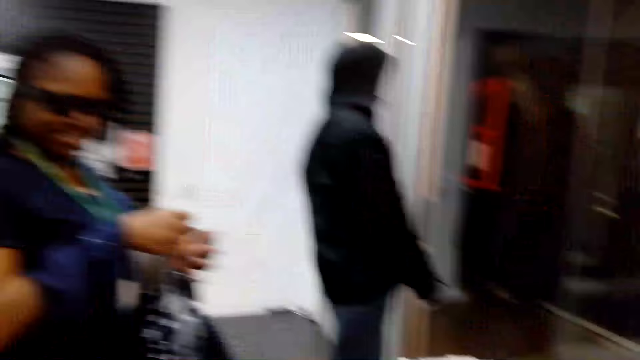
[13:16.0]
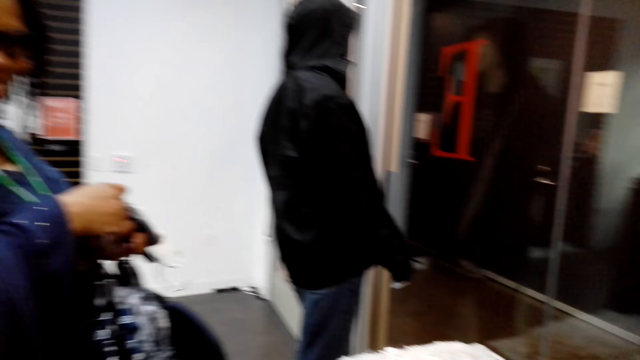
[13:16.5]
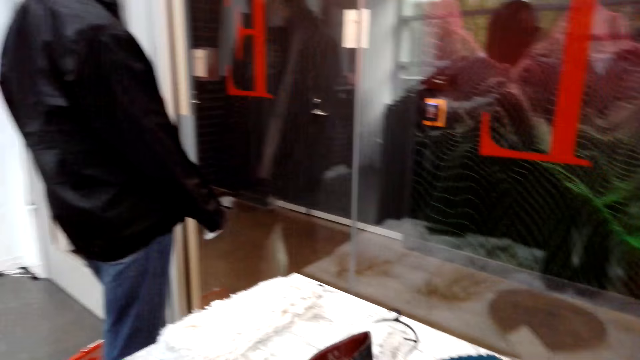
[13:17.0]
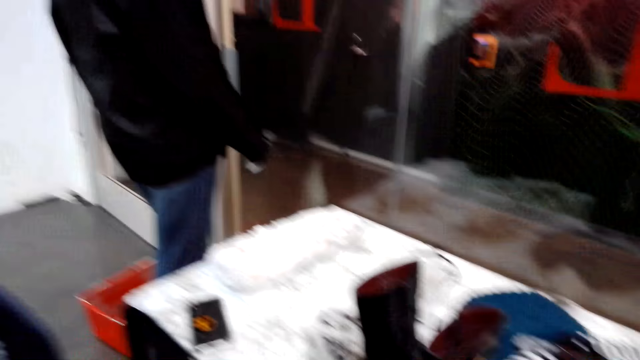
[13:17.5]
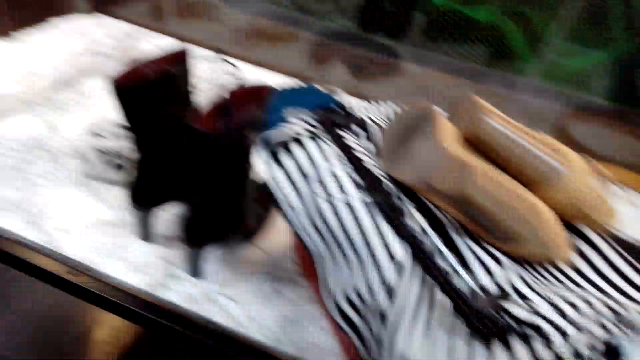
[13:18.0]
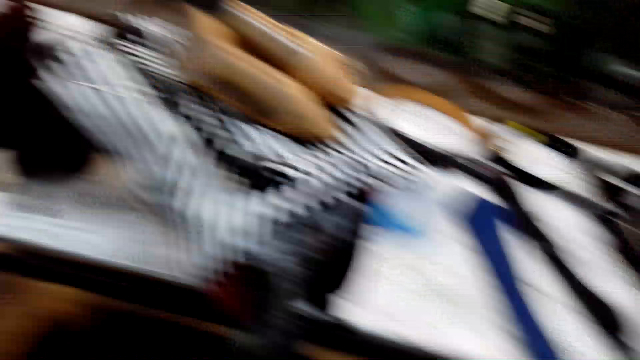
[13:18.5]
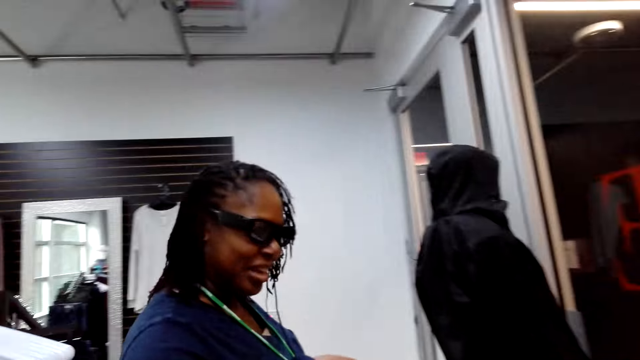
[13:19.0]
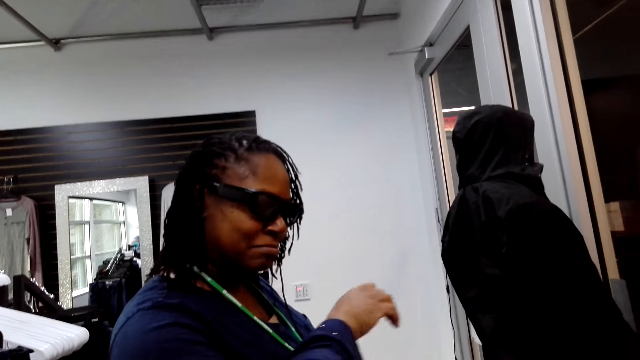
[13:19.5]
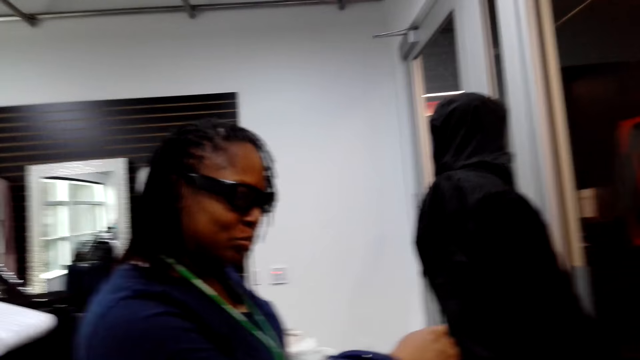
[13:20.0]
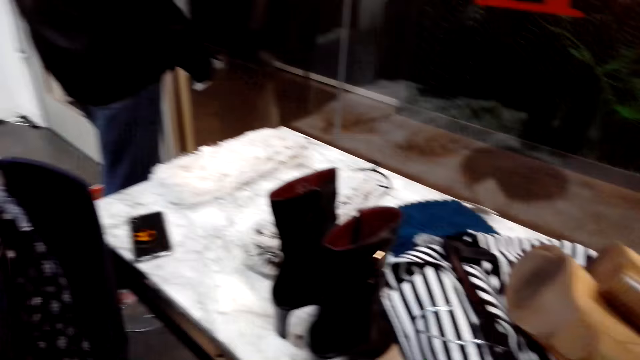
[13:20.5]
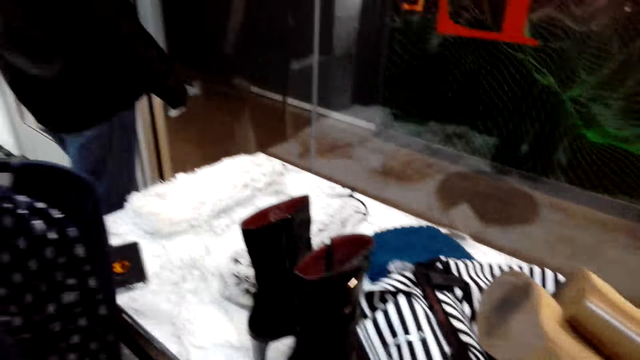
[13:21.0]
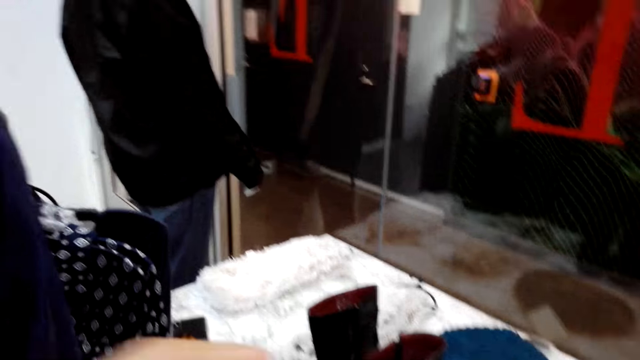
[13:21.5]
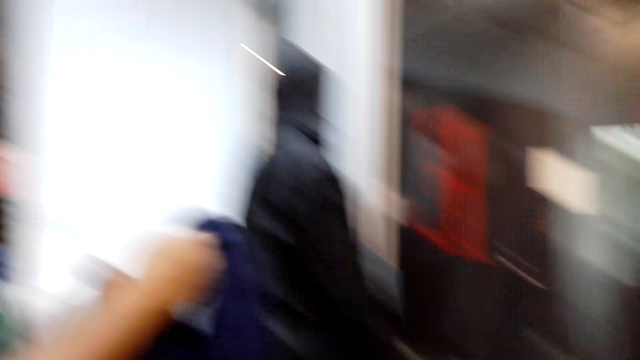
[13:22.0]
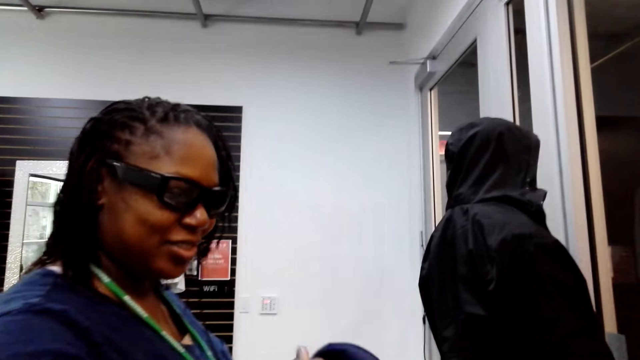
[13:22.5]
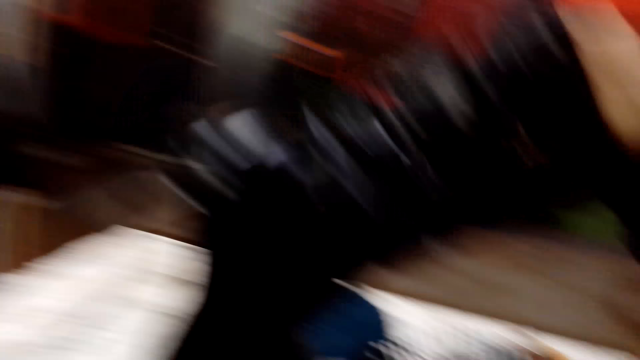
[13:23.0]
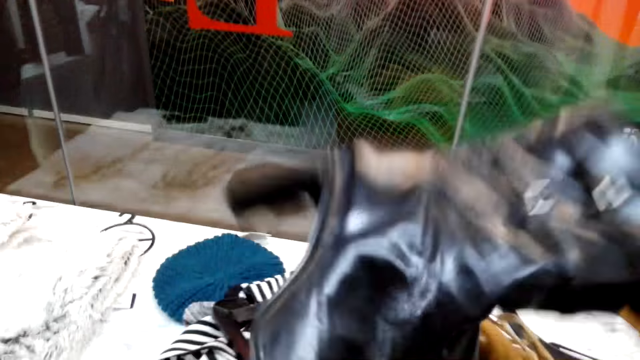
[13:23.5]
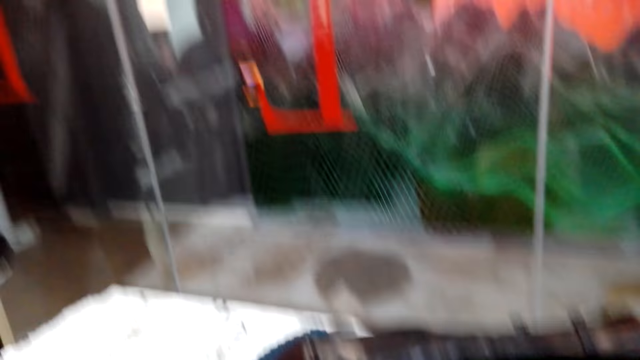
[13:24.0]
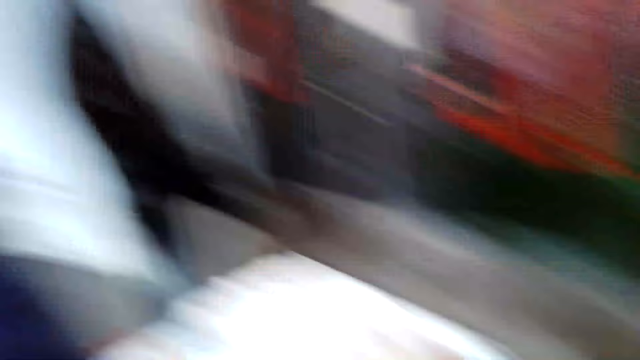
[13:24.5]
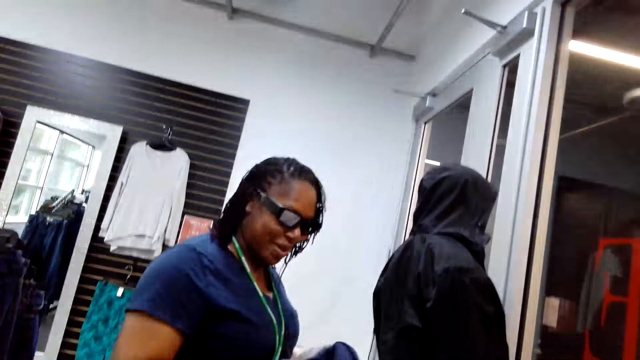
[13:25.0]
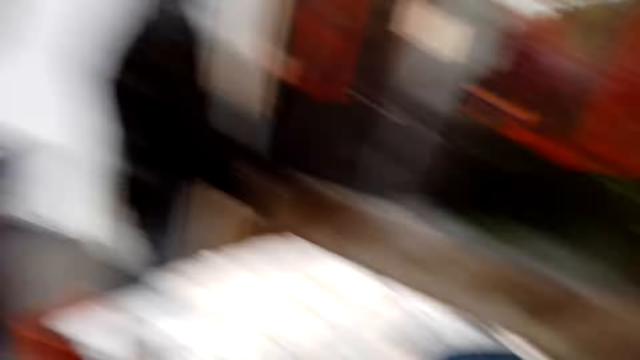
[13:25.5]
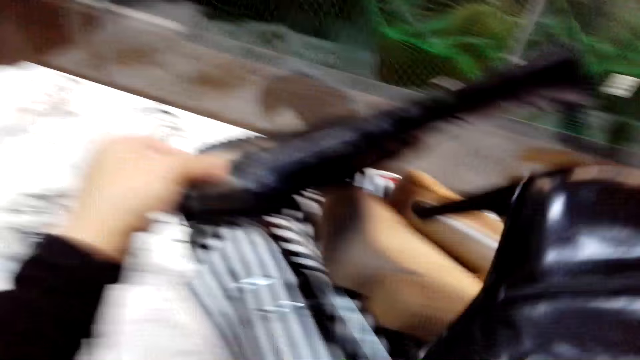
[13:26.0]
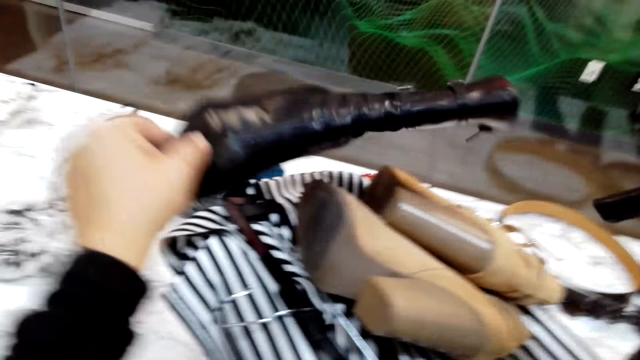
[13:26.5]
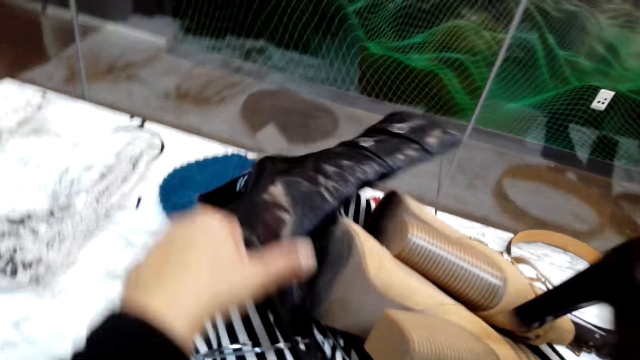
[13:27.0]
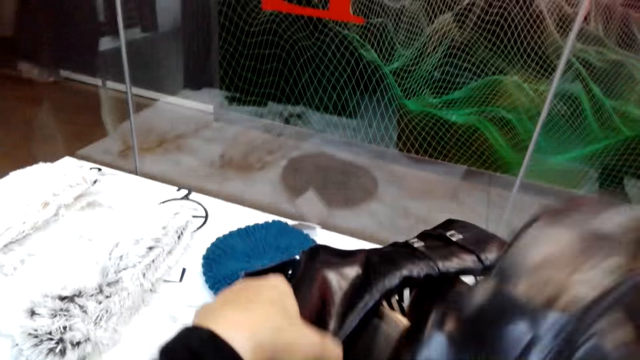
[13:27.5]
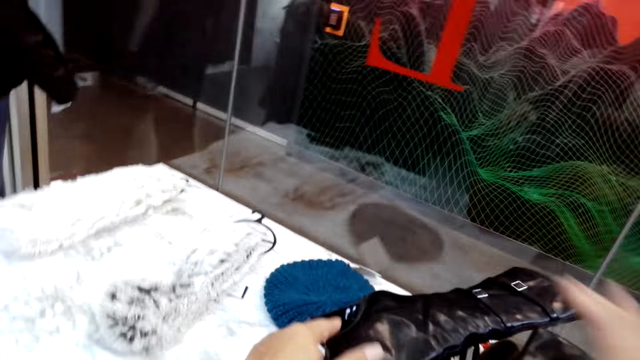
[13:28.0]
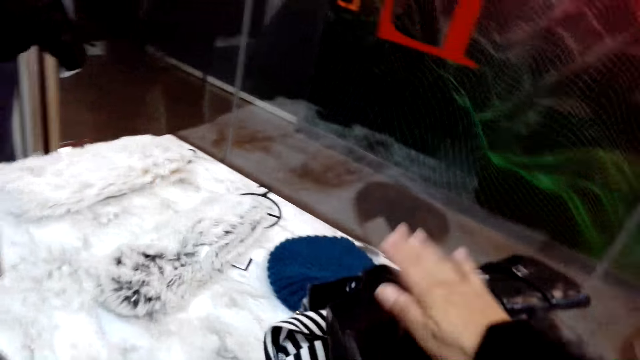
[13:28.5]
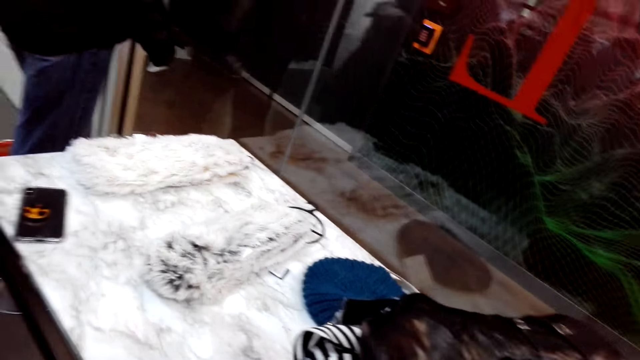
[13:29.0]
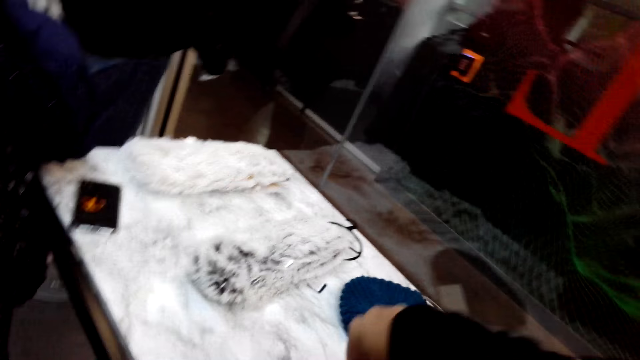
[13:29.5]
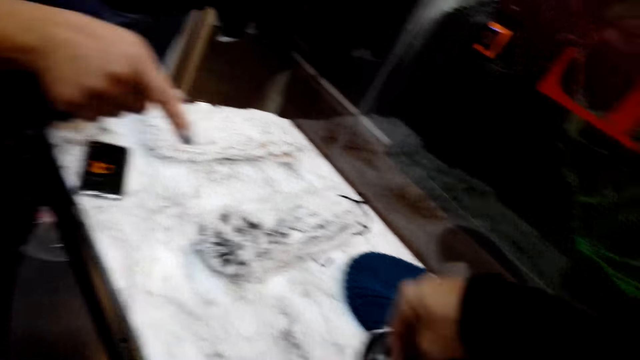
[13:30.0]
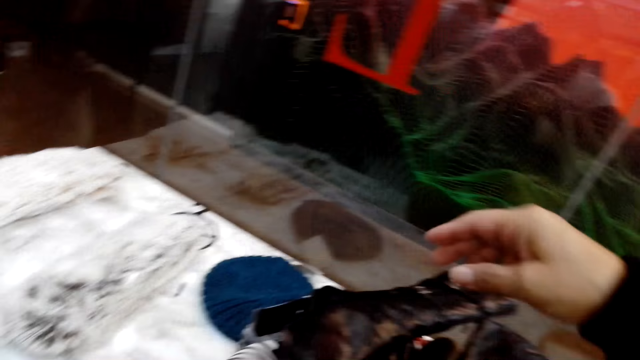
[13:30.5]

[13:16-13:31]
The woman carries clothes in hand. The camera wearer holds a boot and puts the boot in a shopping basket. They lift up clothes. They hold the boots with hands. They put the boots in the shopping basket. They tap the boots with a hand.

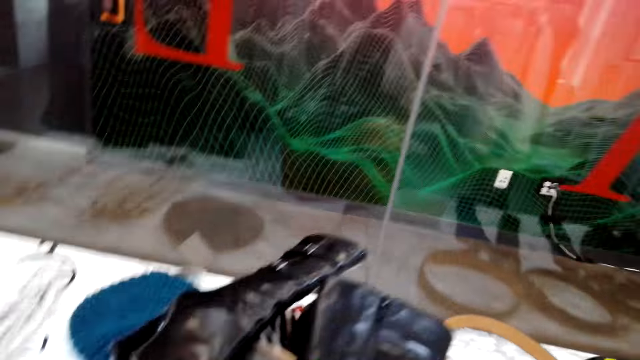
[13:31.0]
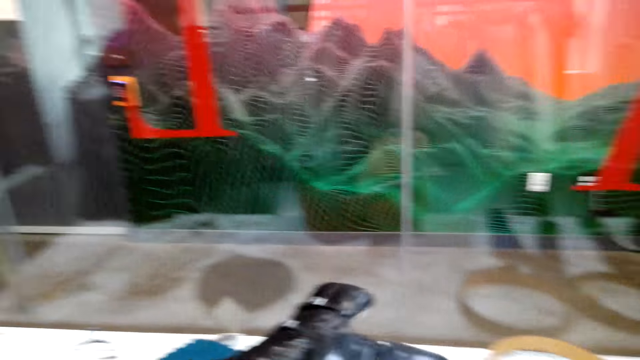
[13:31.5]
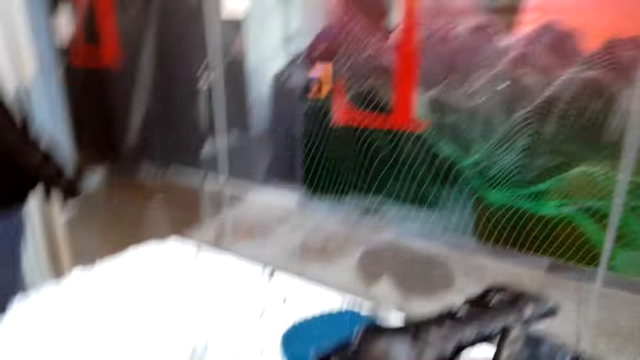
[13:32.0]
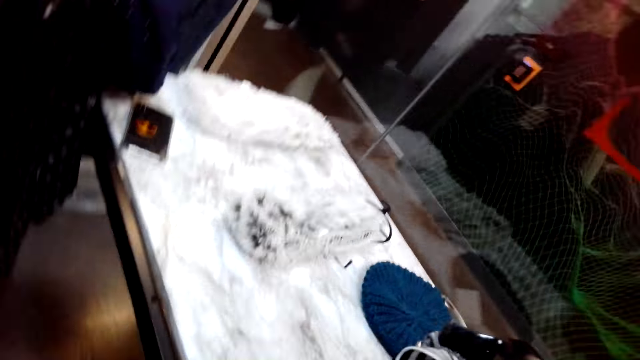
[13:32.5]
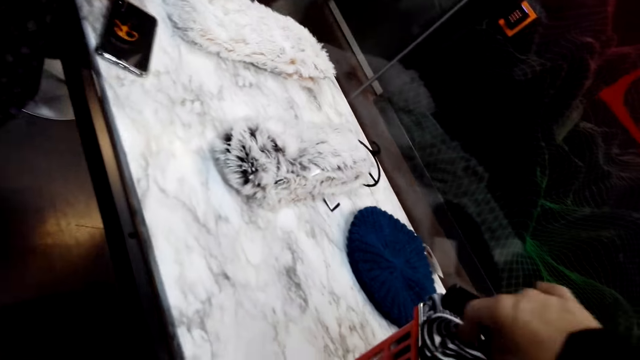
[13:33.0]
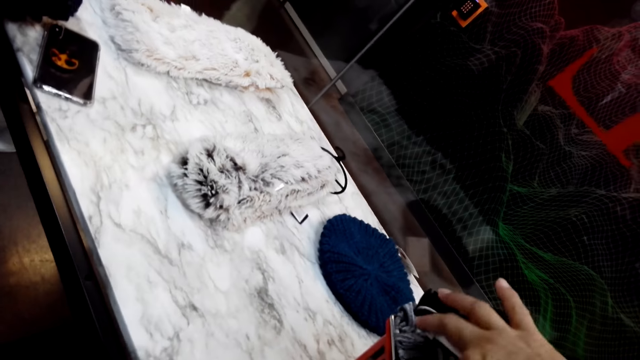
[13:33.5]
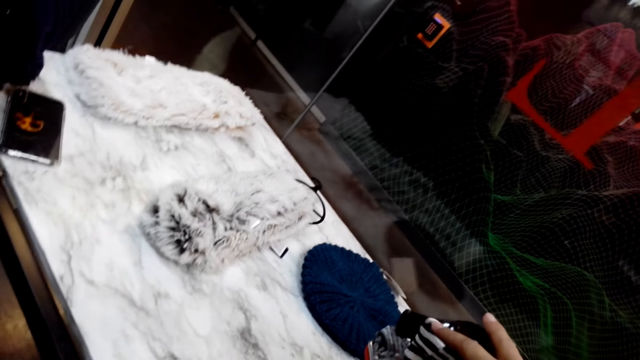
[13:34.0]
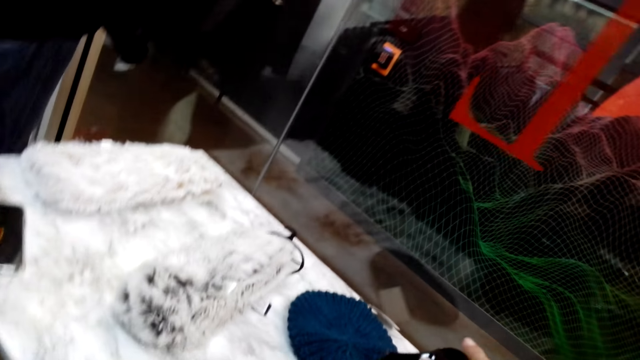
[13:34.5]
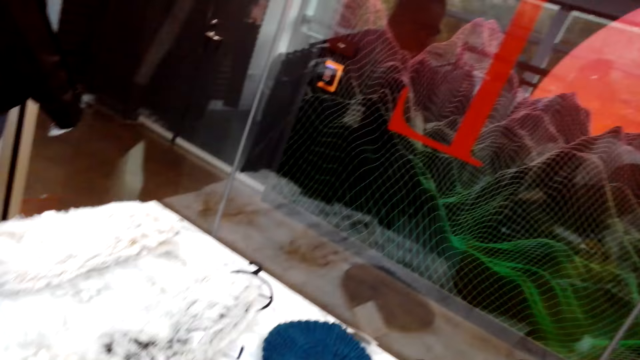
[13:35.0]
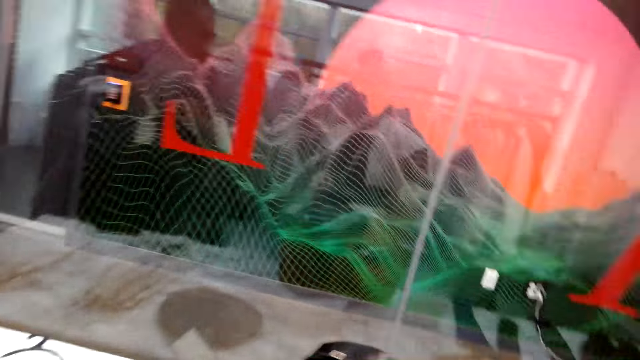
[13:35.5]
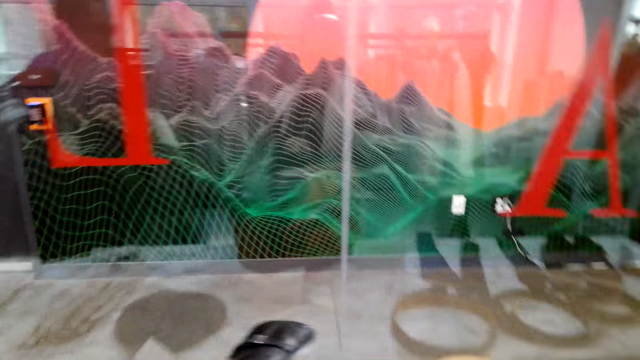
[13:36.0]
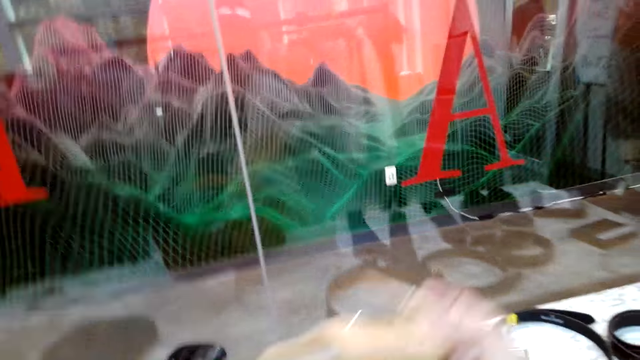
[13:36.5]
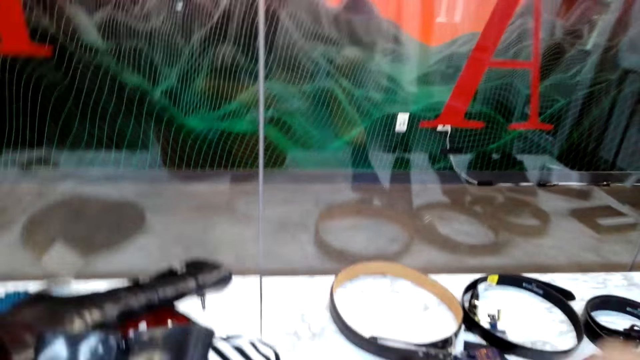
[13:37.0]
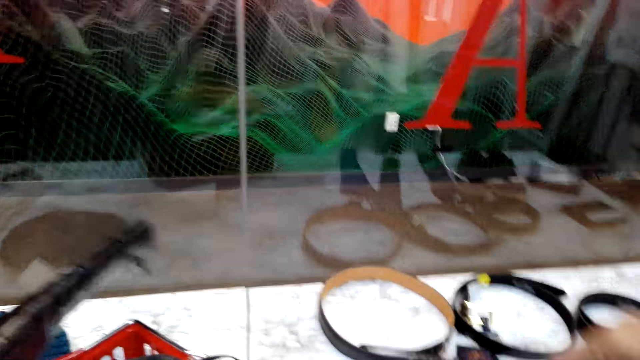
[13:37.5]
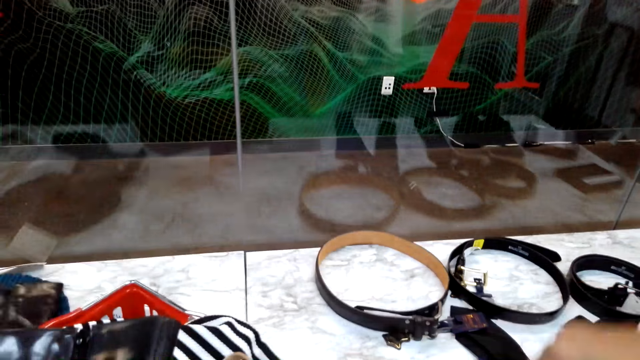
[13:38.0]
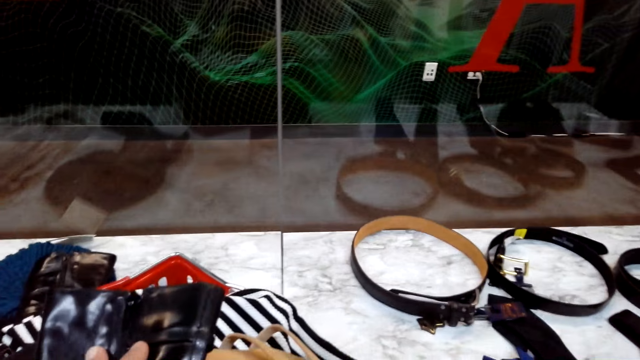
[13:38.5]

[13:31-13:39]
The camera wearer holds a cloth with a hand. They pick a shoe.
